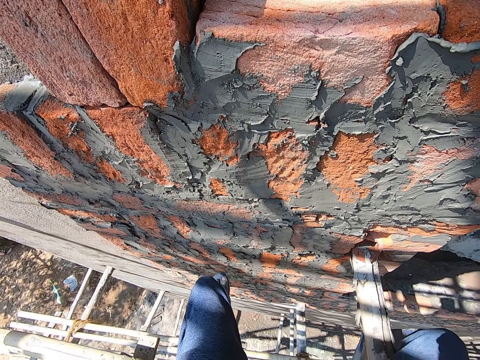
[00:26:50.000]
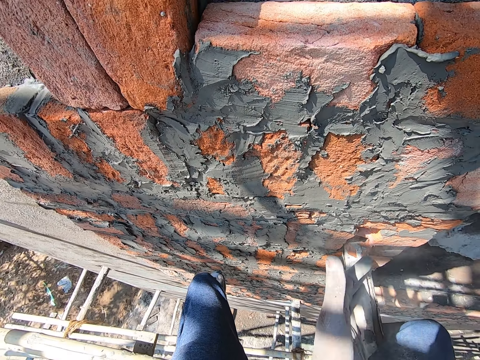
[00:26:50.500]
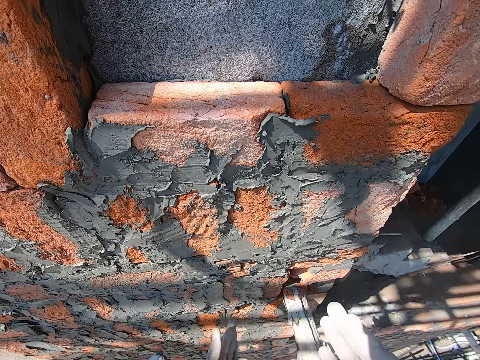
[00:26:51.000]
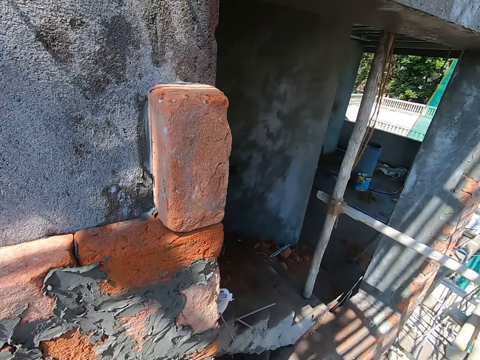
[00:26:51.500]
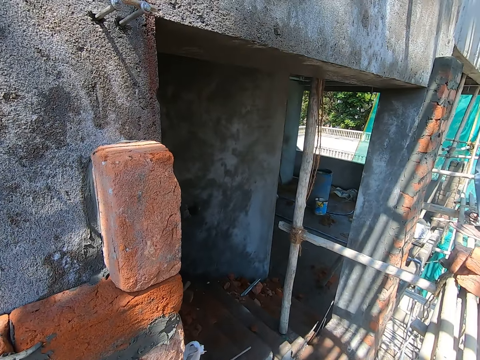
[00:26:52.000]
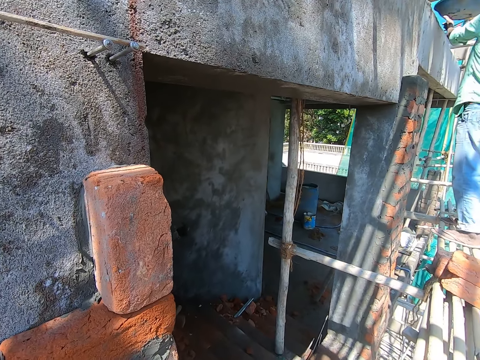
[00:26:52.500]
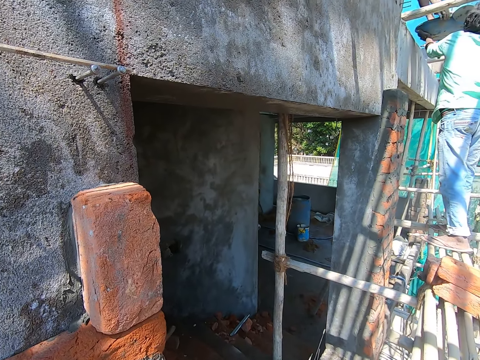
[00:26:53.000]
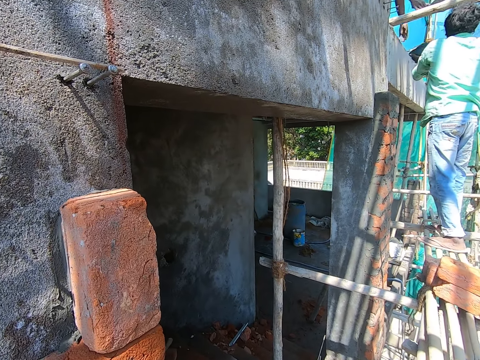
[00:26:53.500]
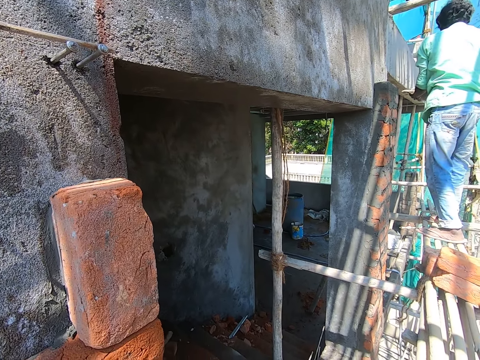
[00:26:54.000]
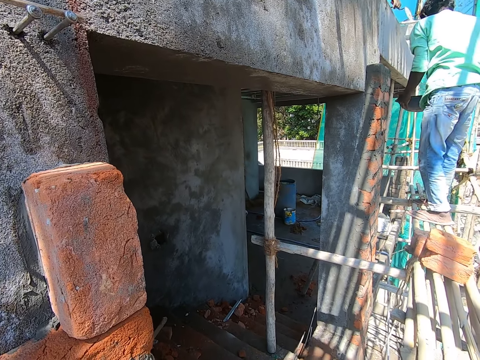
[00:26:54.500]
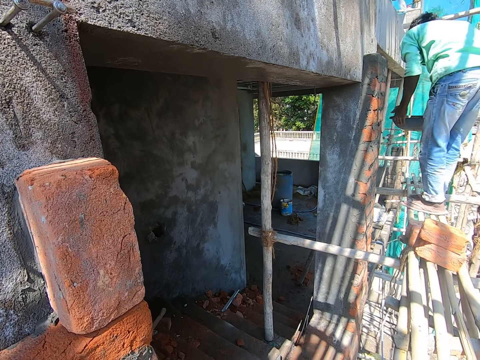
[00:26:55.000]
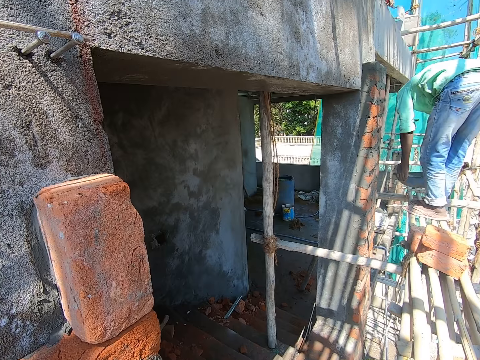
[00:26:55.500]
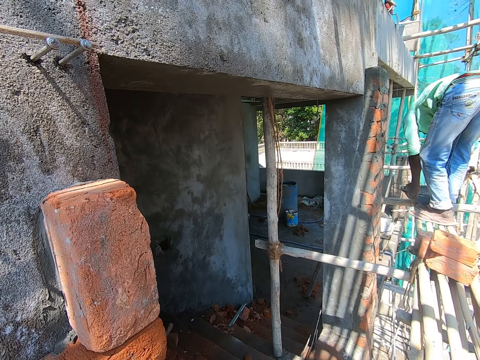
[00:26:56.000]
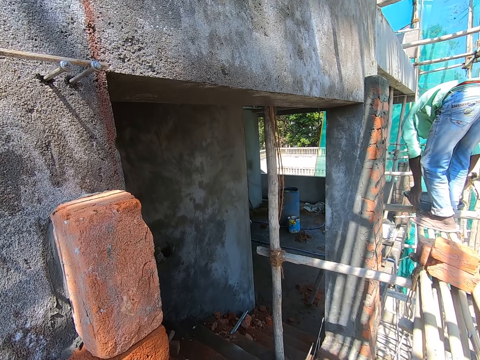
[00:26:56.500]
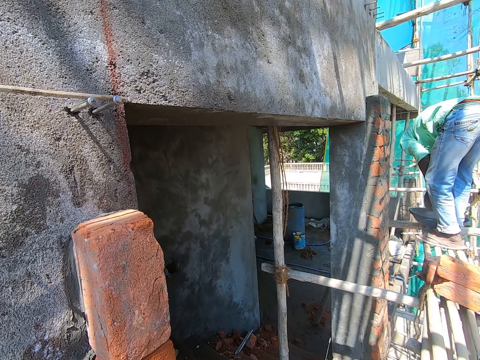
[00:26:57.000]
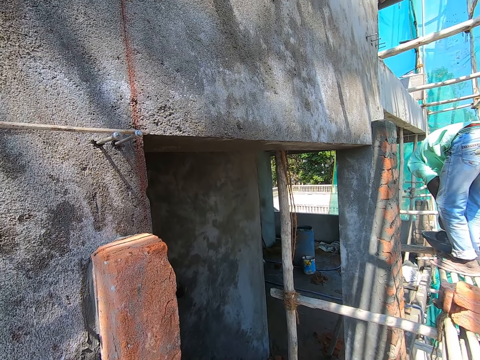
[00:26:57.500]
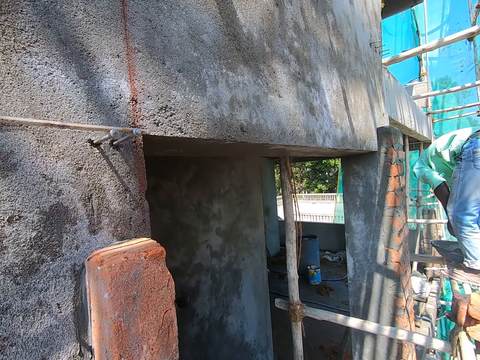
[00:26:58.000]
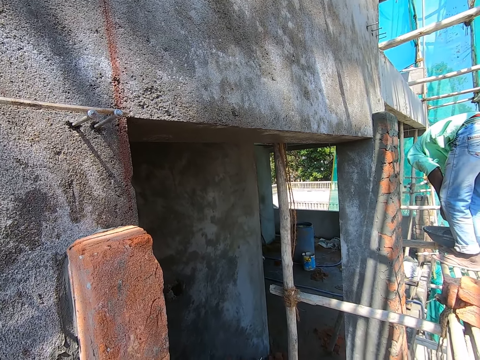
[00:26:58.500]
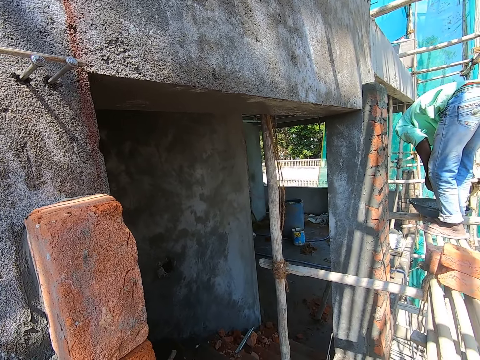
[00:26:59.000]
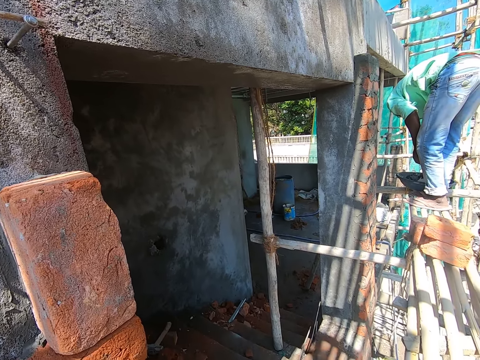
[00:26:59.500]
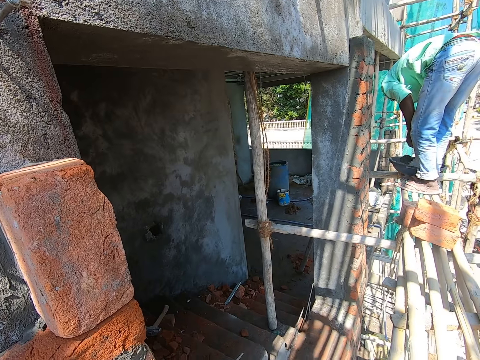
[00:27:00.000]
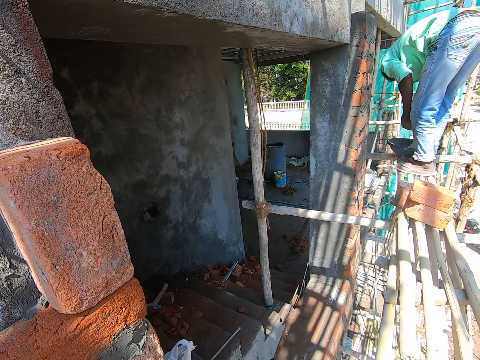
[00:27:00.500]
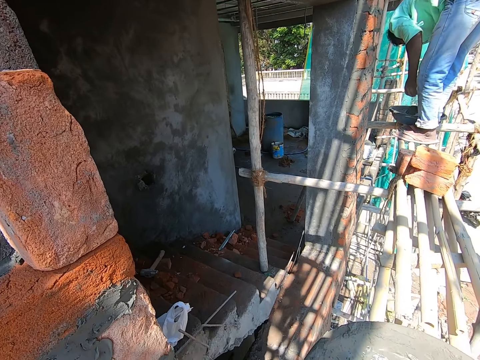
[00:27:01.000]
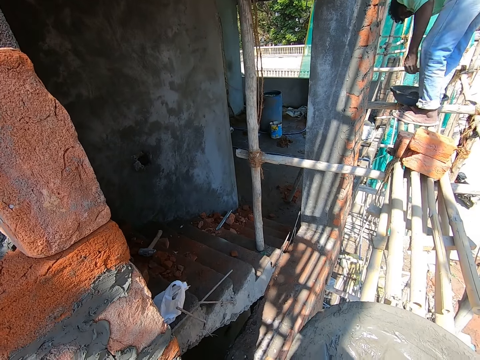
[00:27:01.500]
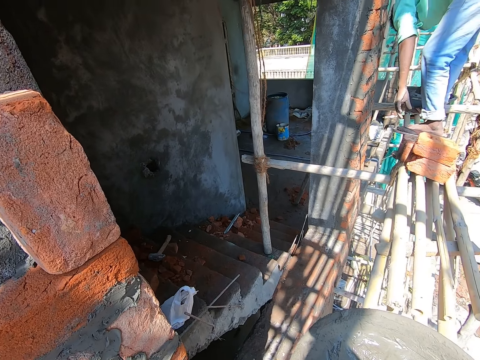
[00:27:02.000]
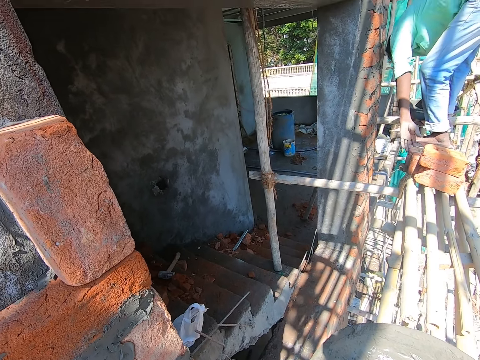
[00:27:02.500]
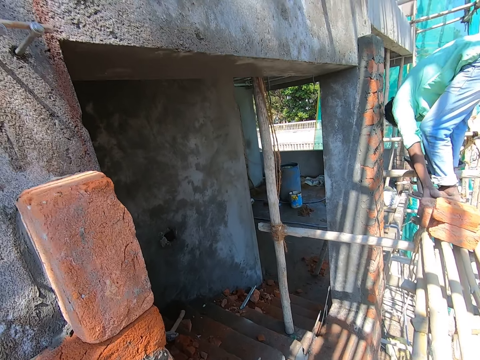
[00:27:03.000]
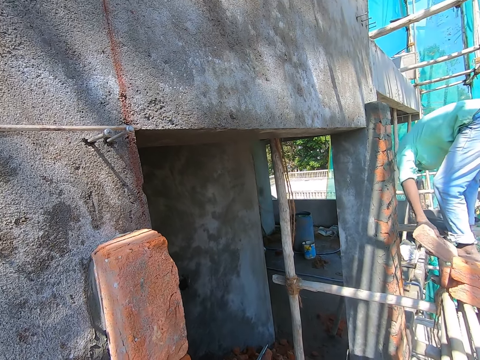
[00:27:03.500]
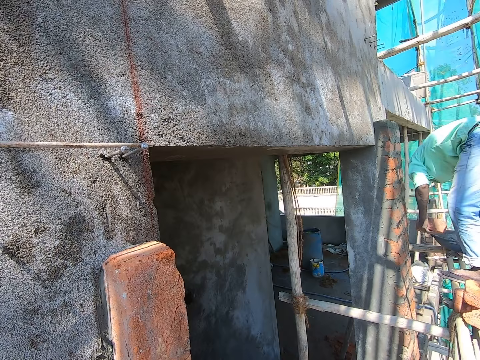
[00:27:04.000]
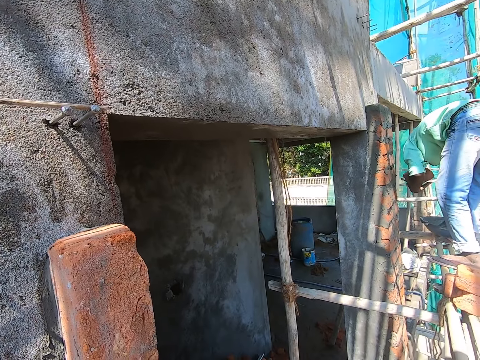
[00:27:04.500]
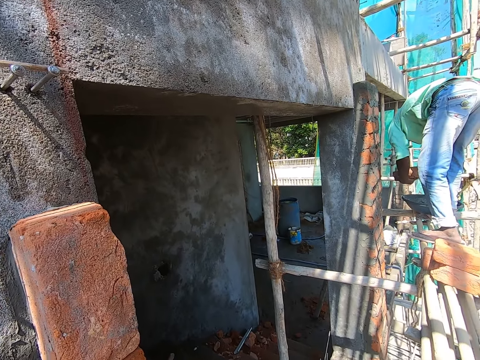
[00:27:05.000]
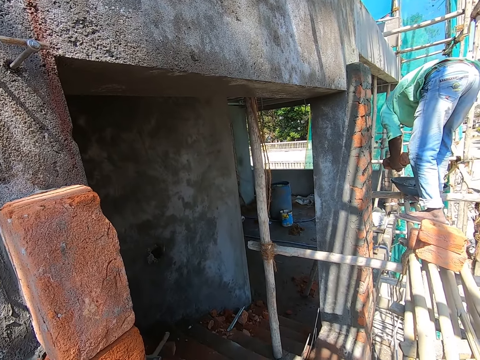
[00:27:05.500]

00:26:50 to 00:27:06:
The camera wearer looks on the other side. A man passes a head pan to another man with both hands. The other man drops the head pan on the bamboo sticks with both hands, turns cement in the head pan on the bamboo sticks with the trowel in his right hand, and picks up a brick from the bamboo sticks with his left hand.

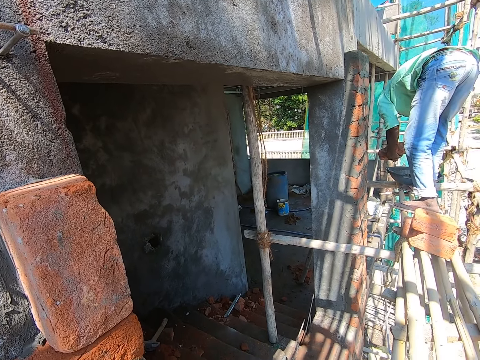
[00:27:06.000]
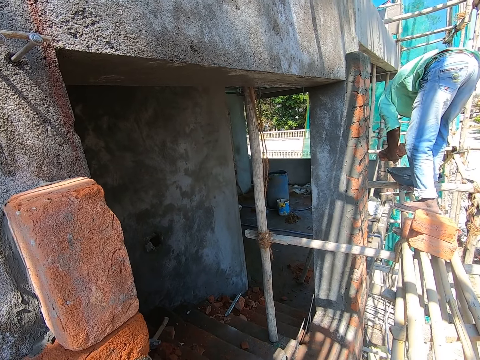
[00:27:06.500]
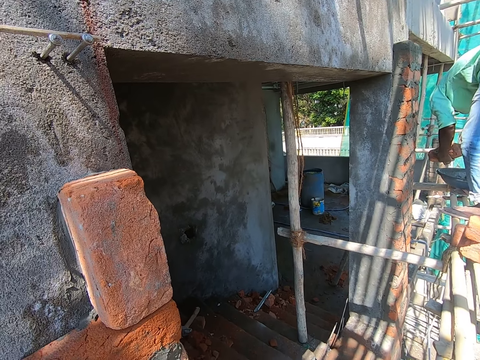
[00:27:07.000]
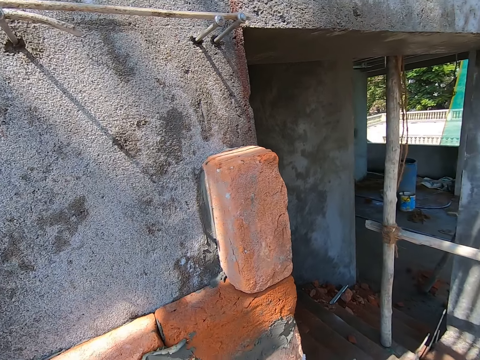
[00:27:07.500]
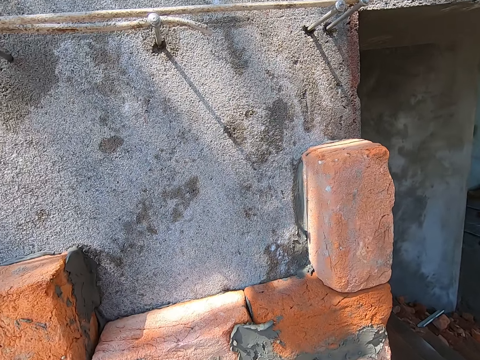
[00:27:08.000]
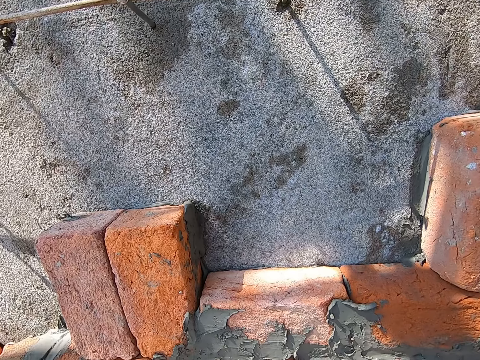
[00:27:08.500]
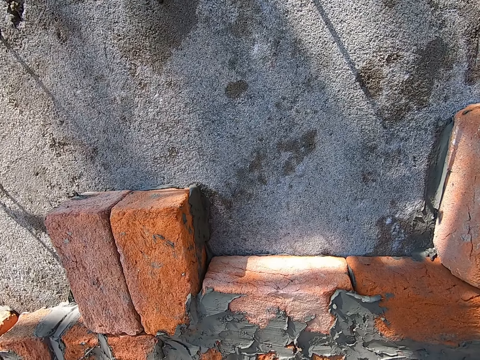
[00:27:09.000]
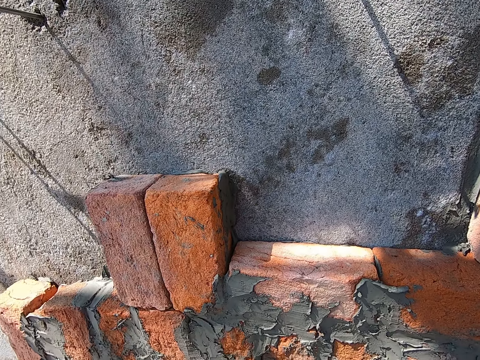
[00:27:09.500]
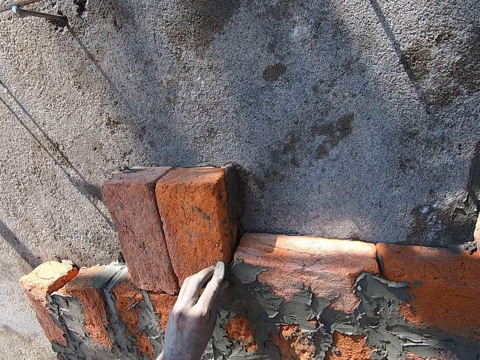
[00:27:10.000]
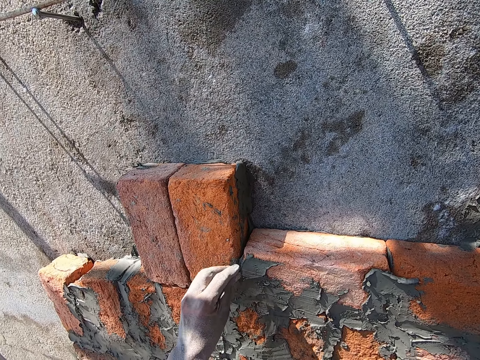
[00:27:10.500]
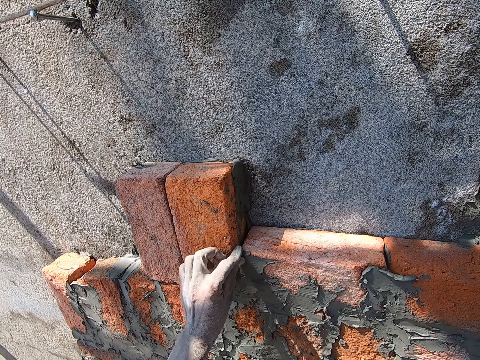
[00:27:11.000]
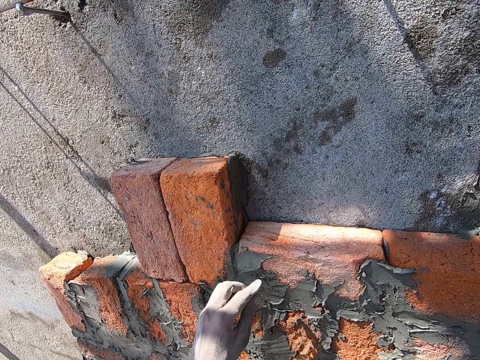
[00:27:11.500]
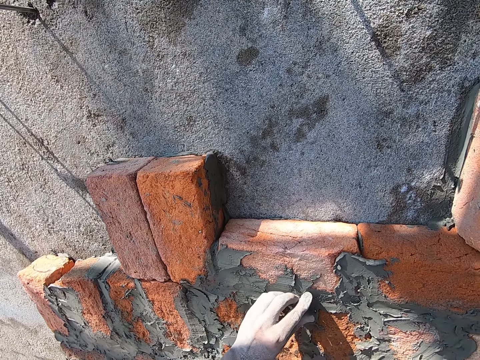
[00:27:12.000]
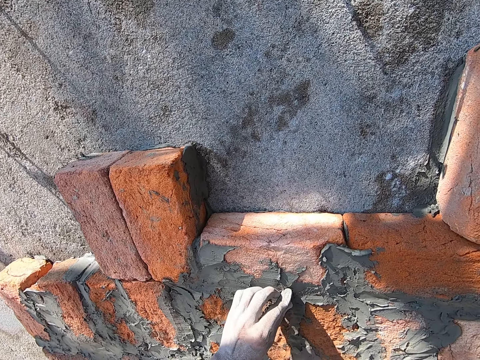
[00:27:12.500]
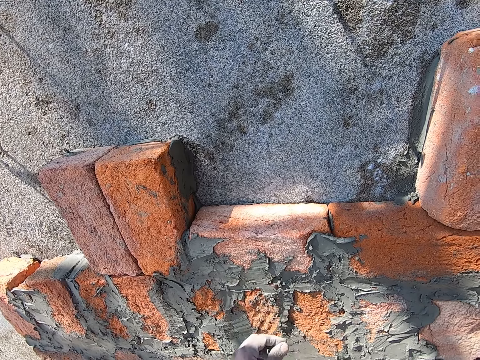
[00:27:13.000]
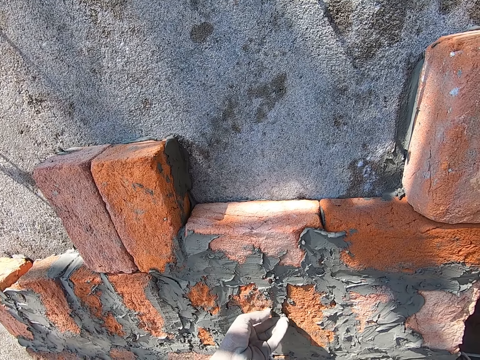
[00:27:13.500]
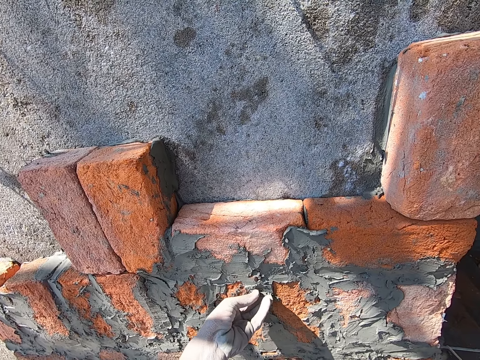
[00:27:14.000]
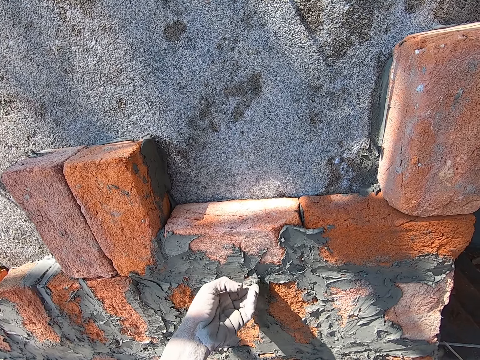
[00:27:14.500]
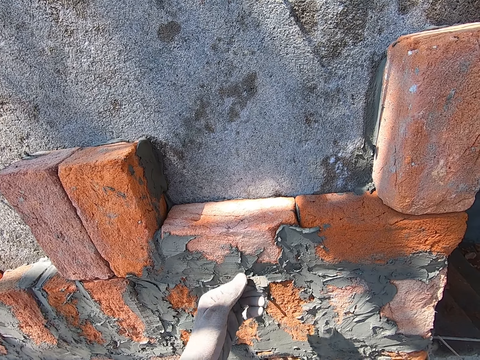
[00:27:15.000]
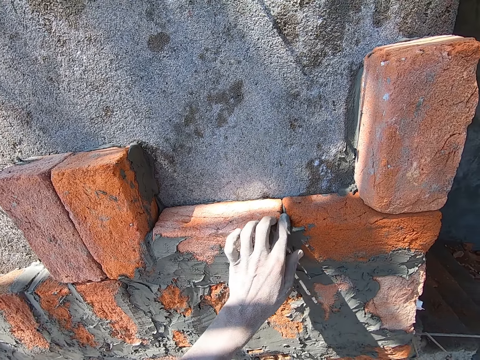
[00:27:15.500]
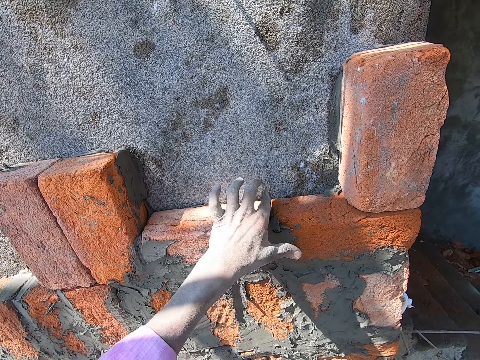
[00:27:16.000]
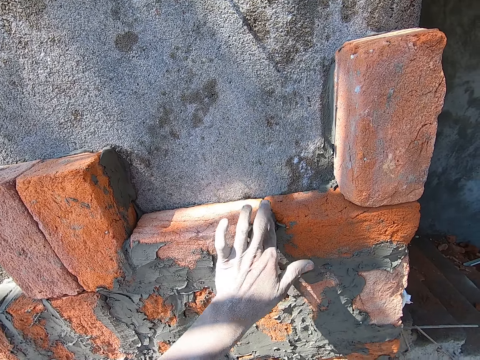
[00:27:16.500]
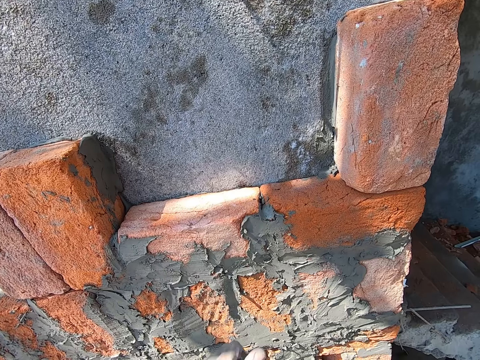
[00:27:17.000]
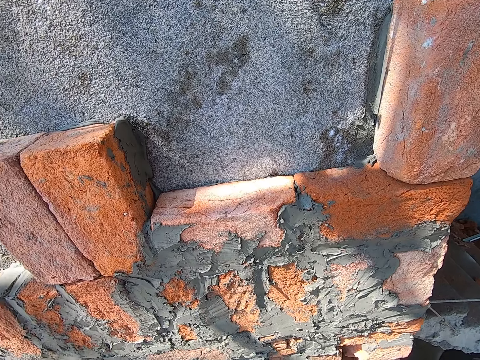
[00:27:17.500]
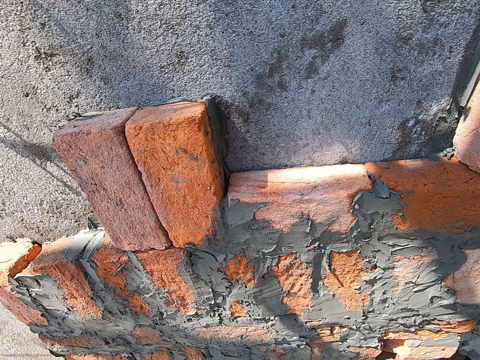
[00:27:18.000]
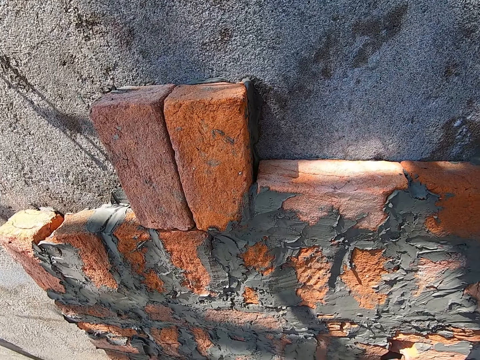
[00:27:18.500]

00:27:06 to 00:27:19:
The camera wearer looks at the bricks. He rubs the cement on the wall with his left hand. He applies concrete on the bricks. He smears the mortar in his left hand between two bricks on the wall.
